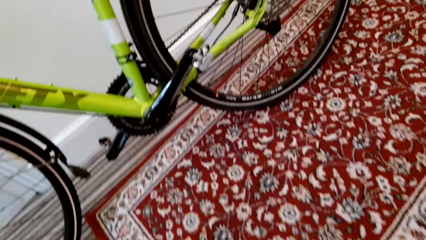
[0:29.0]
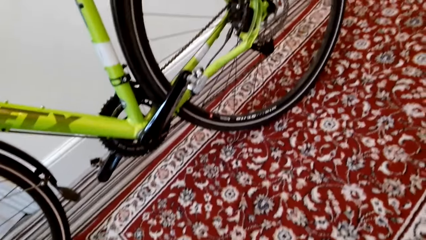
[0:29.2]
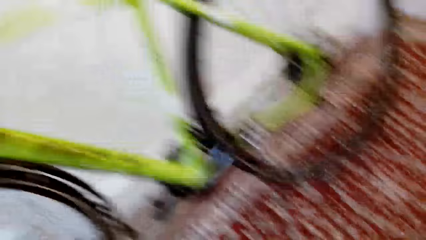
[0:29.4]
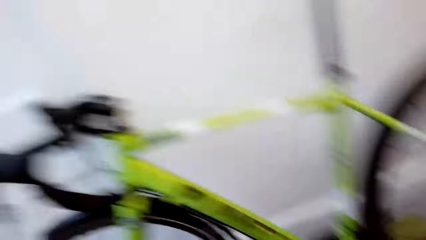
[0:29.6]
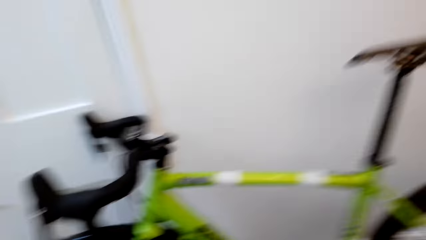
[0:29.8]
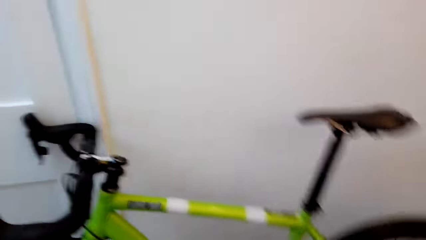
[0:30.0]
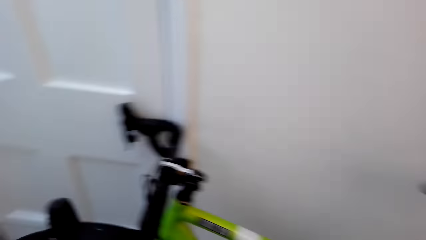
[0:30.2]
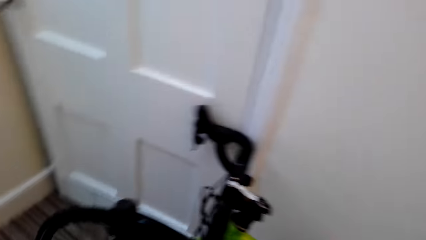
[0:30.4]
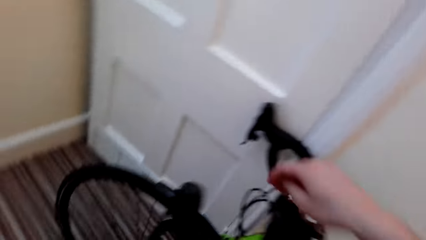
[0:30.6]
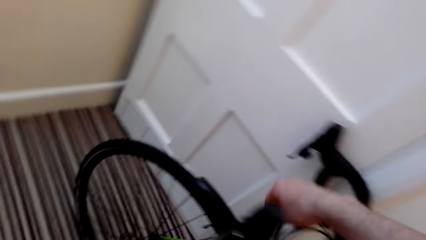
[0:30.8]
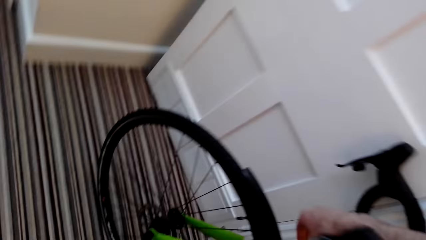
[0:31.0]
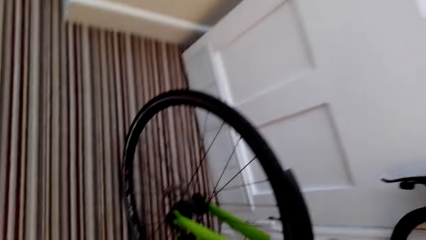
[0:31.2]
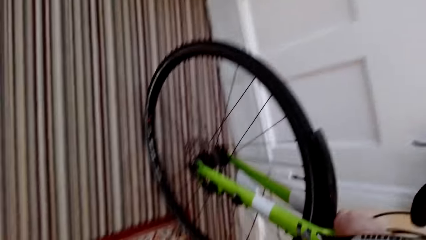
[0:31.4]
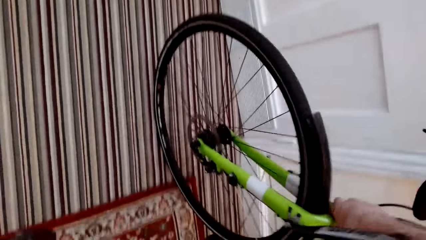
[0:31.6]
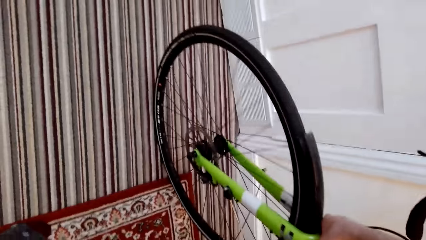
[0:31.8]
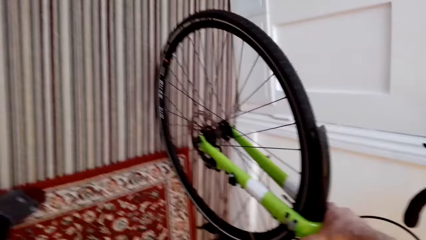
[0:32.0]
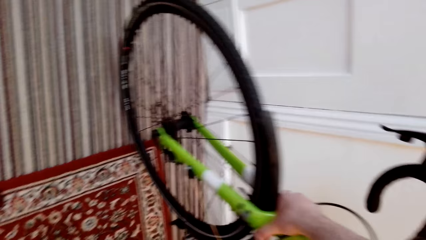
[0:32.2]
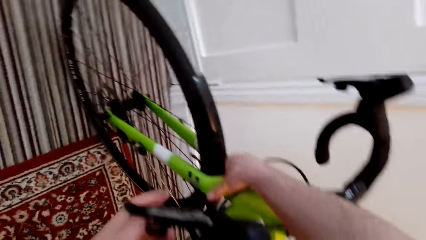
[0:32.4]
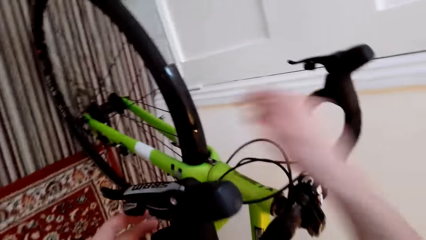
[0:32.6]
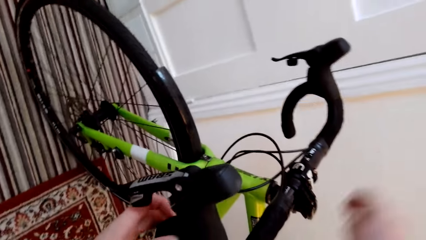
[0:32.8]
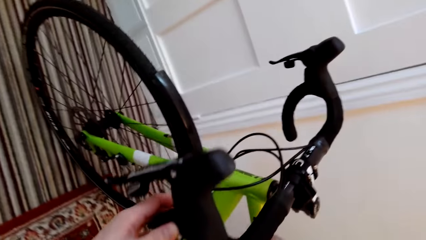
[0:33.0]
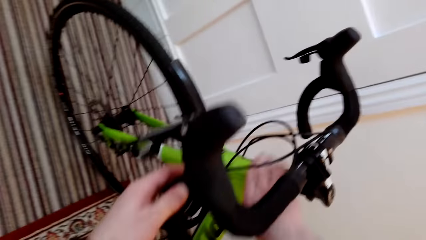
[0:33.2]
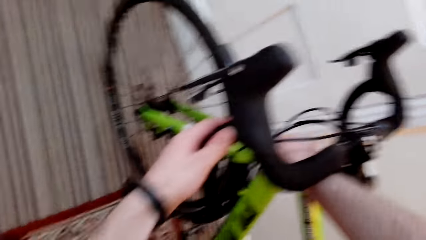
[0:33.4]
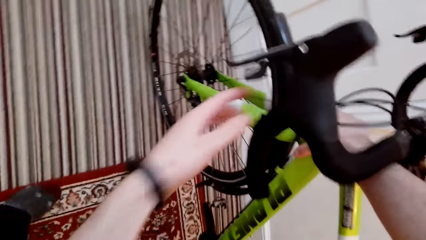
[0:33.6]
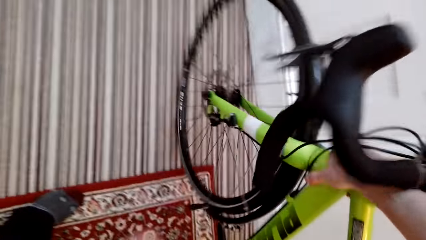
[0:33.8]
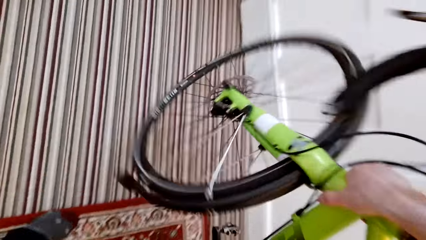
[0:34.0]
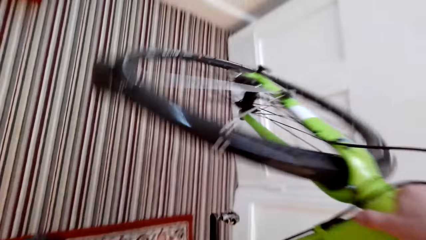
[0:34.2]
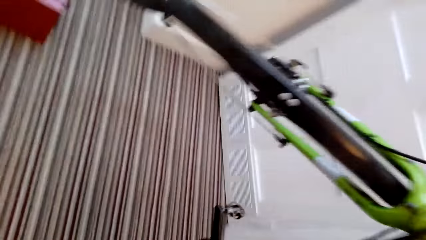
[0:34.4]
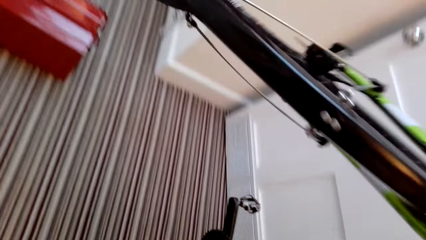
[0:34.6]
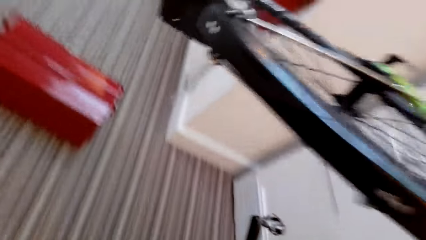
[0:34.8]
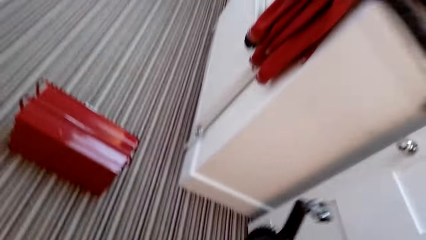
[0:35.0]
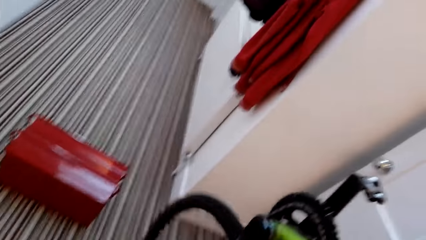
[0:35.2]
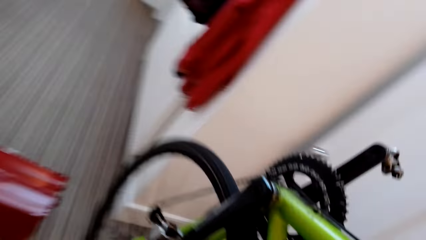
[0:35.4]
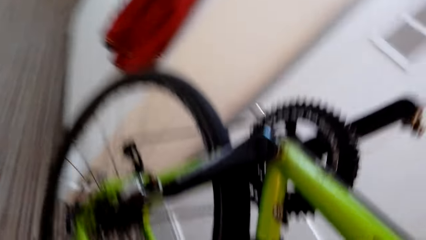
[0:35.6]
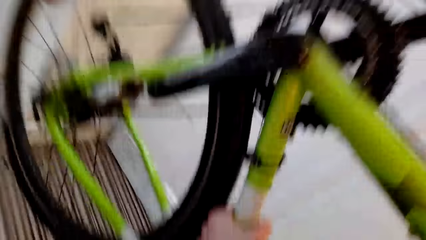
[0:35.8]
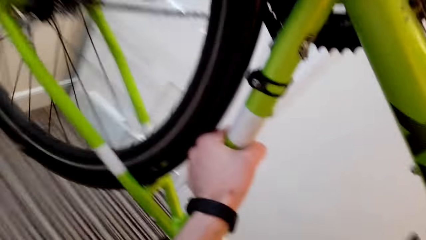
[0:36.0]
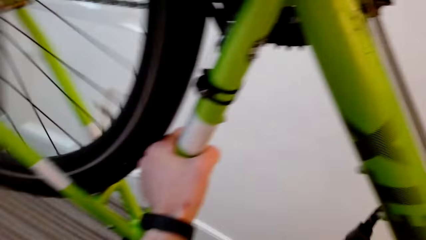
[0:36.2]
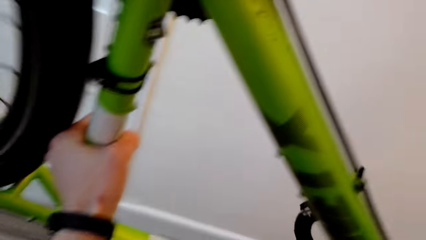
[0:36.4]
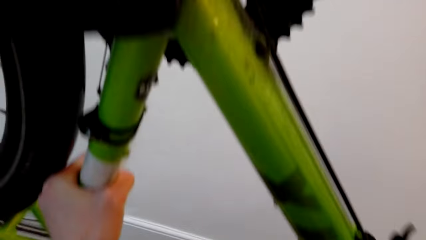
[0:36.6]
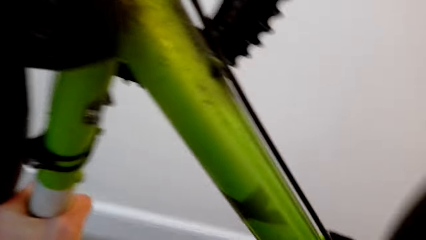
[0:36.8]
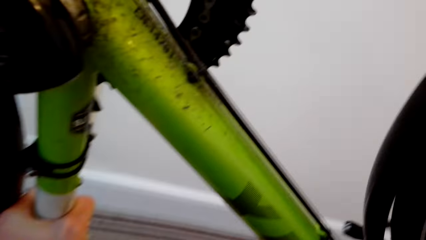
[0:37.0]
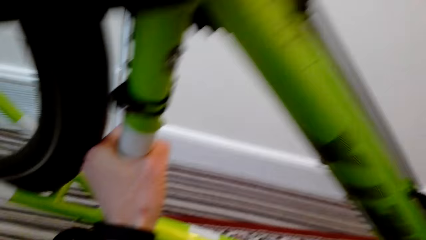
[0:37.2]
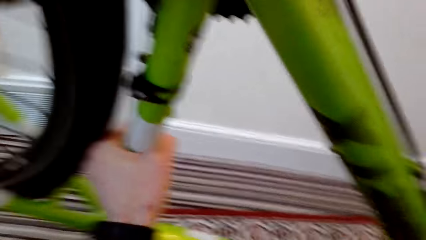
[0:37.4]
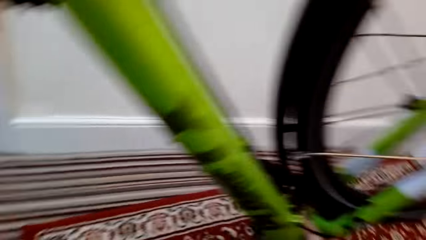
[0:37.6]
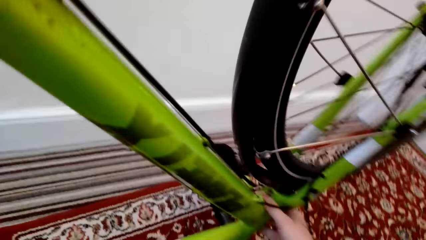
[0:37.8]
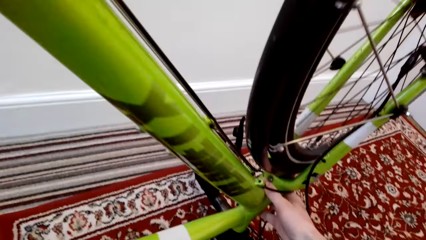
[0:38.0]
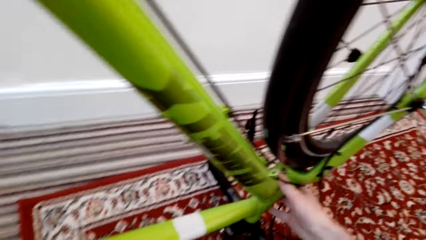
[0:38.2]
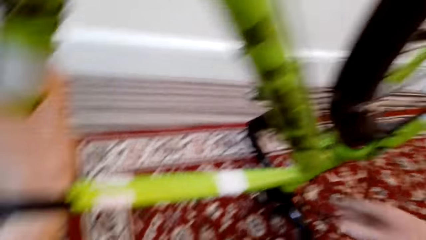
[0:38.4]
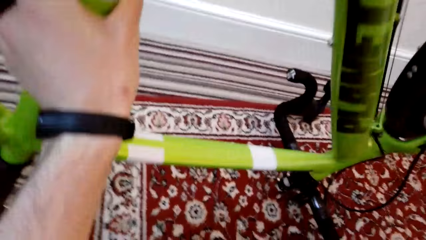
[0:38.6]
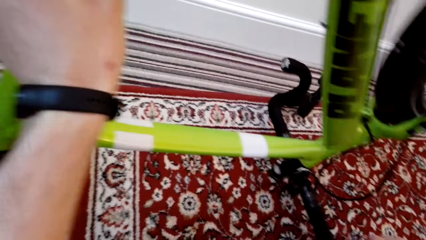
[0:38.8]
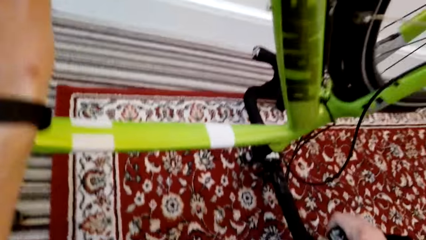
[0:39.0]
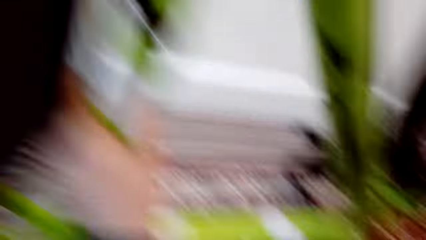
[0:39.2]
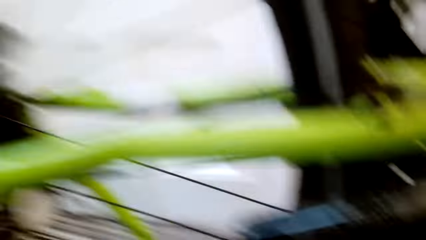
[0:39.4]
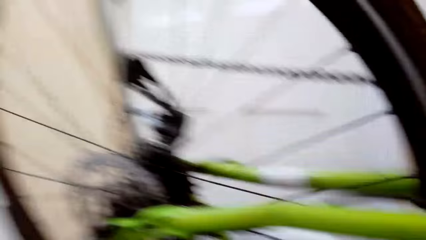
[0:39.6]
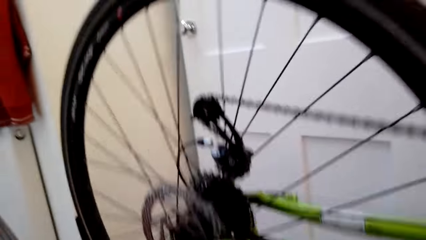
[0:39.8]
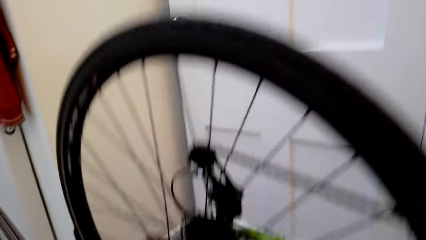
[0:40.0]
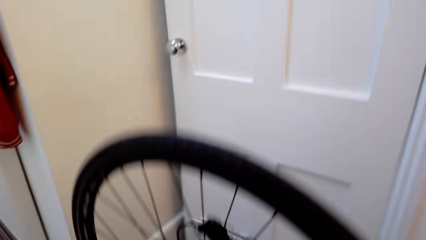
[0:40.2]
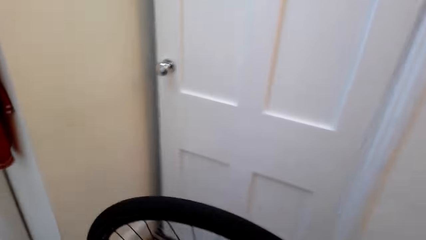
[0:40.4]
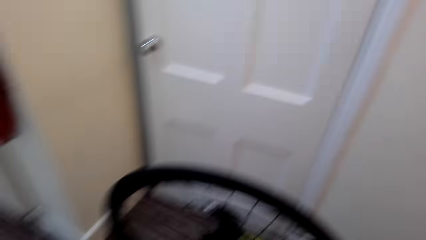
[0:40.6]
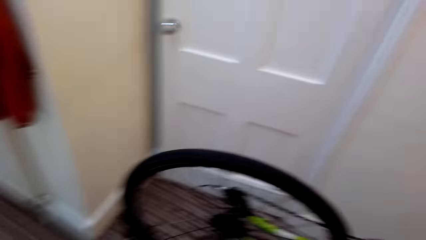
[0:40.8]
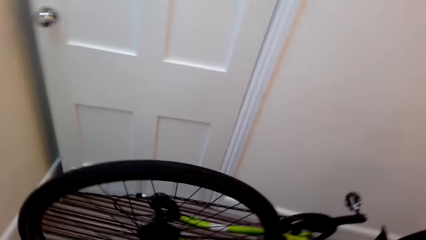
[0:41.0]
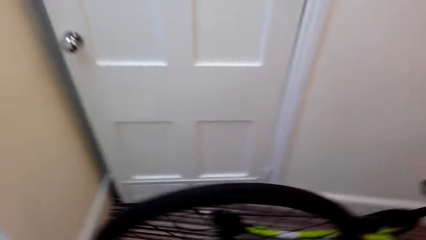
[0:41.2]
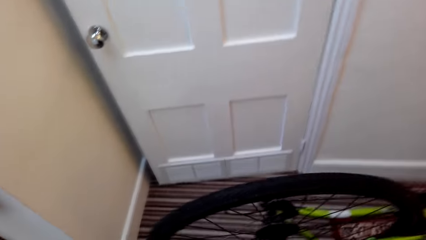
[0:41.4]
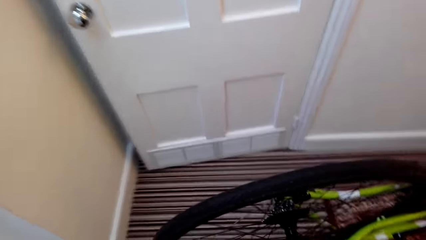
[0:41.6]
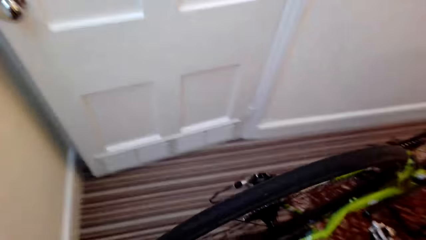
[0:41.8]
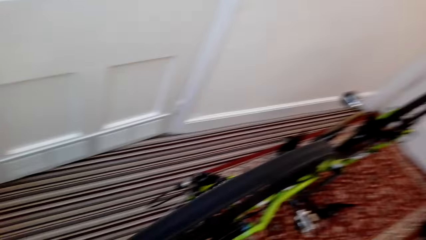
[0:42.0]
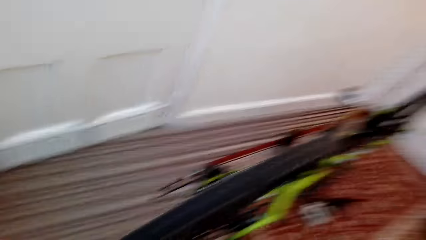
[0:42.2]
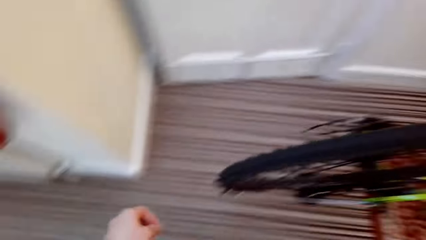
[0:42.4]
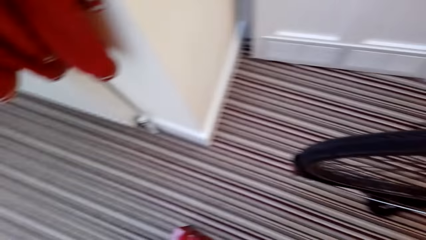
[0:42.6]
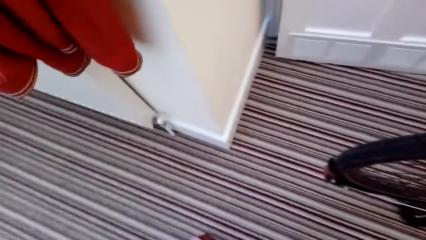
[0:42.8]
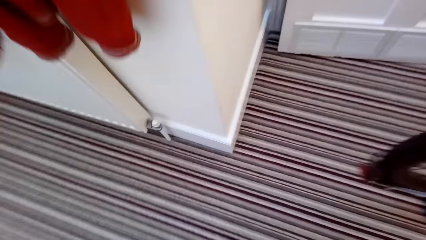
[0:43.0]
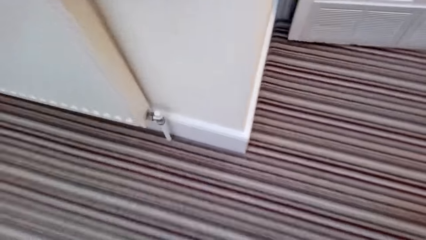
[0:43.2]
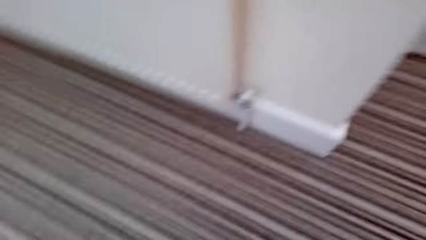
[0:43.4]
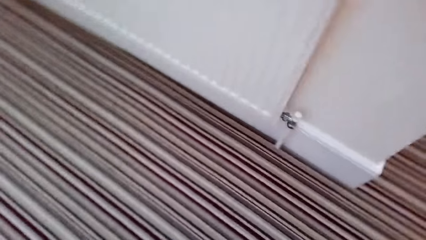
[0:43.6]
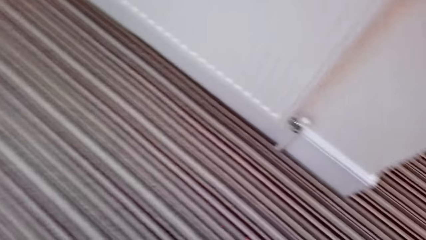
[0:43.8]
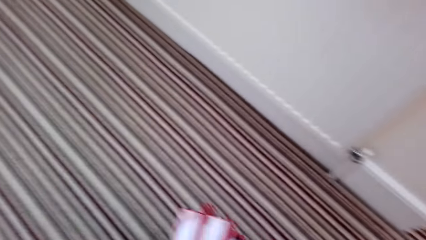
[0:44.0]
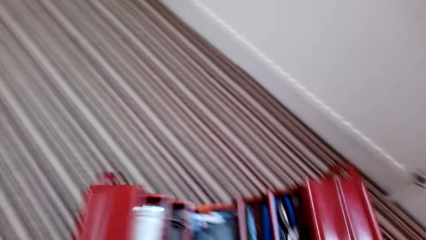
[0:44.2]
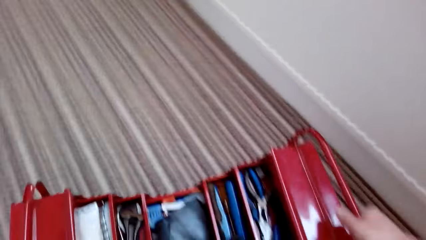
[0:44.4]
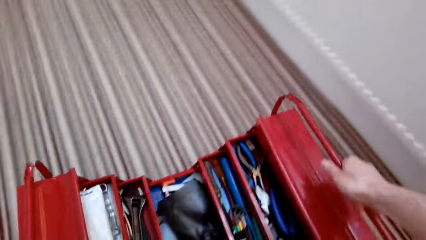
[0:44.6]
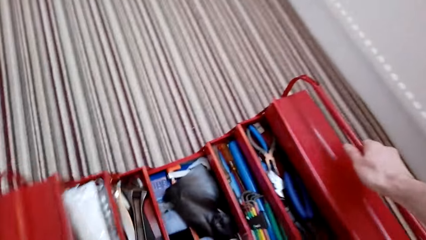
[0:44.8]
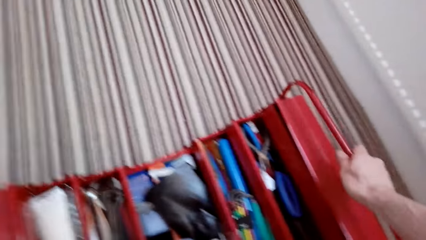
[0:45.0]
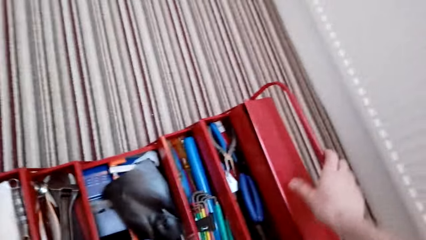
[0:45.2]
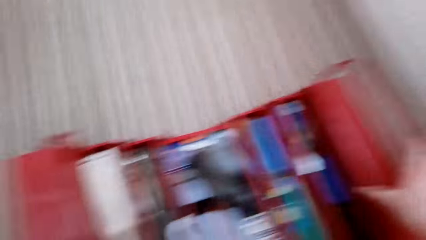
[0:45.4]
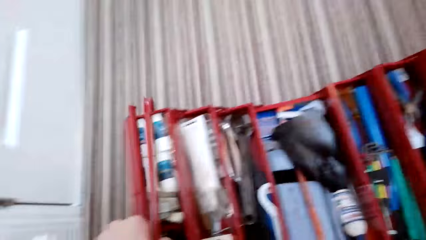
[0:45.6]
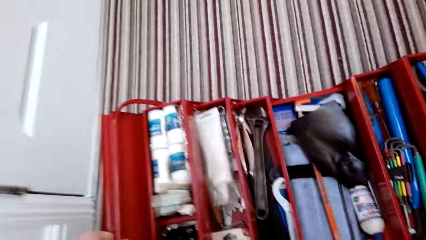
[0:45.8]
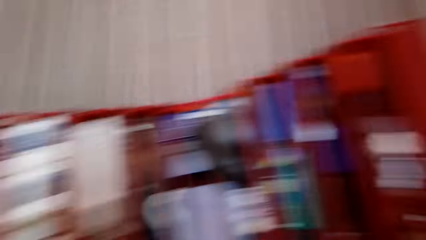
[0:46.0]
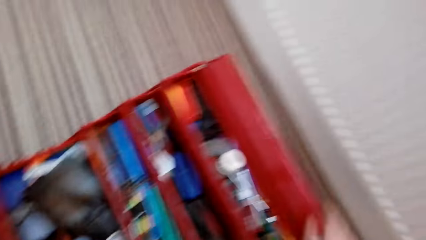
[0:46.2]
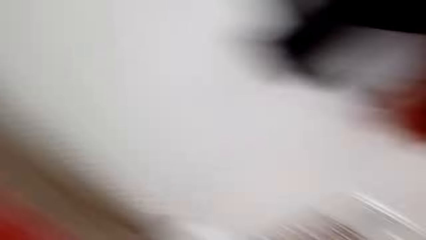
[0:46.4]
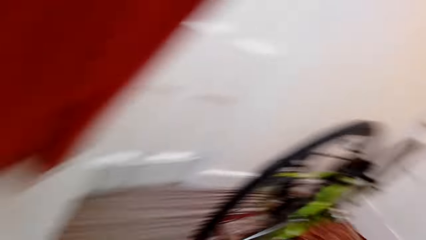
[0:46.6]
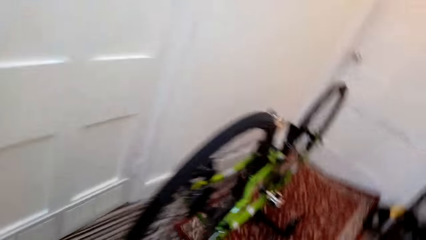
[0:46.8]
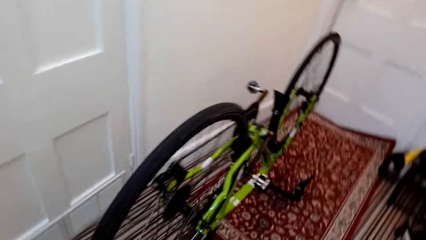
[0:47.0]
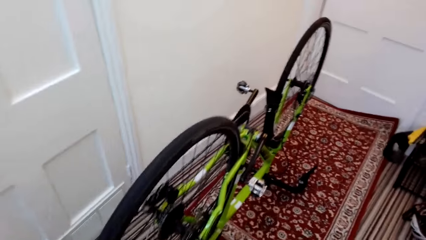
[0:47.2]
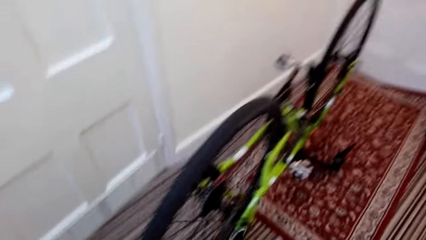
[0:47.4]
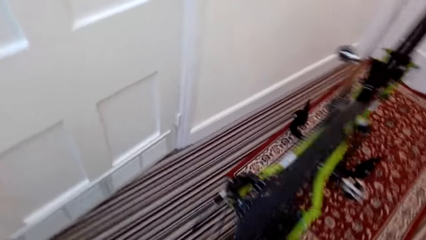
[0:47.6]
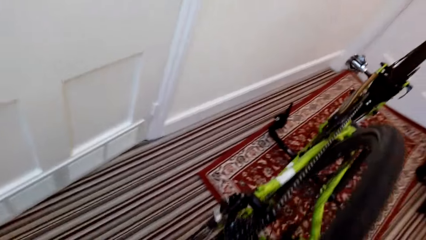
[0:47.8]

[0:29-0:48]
The camera wearer turns the bicycle upside down. They move the bicycle and lift up the bicycle. They pick up a tool box and put the tool box down. They move the toolbox.
